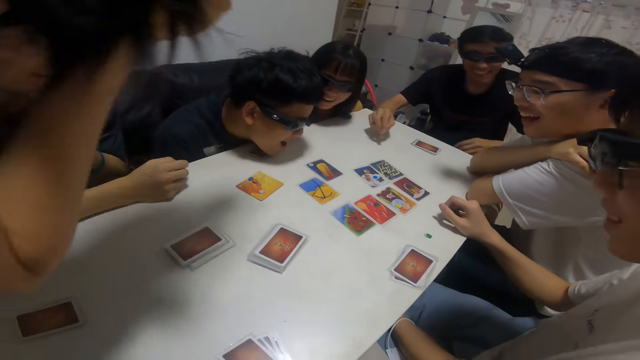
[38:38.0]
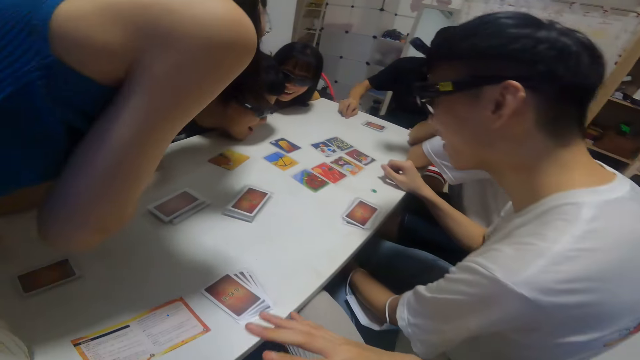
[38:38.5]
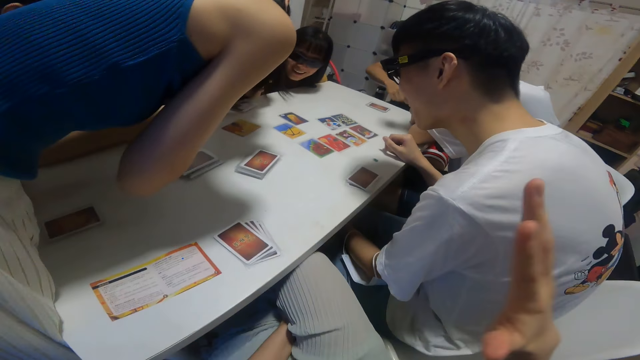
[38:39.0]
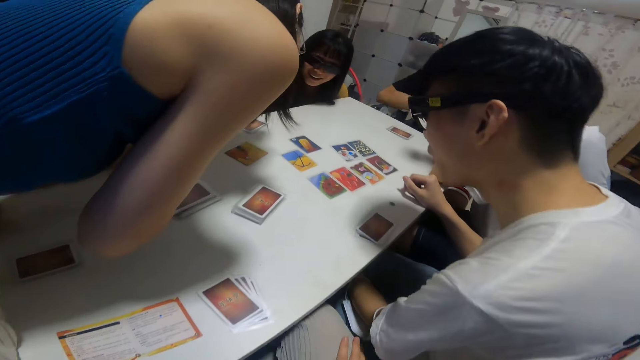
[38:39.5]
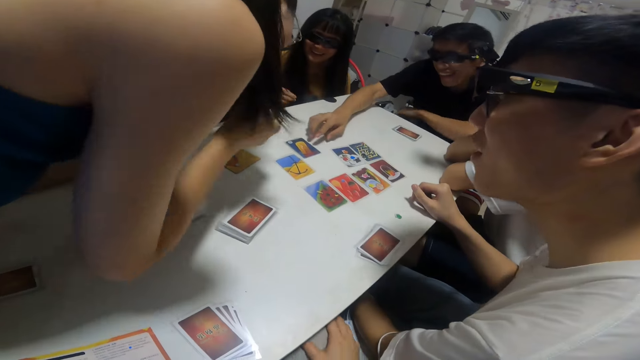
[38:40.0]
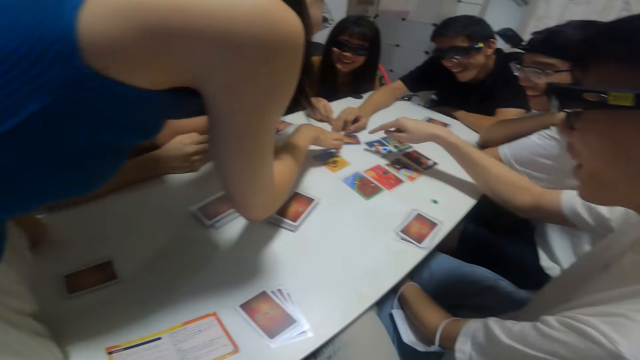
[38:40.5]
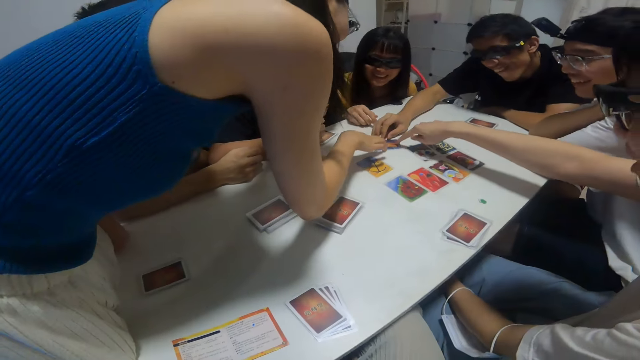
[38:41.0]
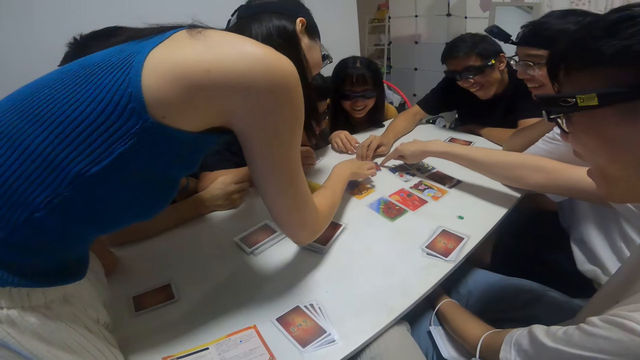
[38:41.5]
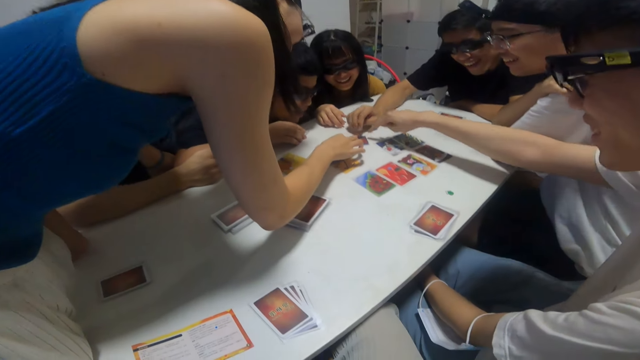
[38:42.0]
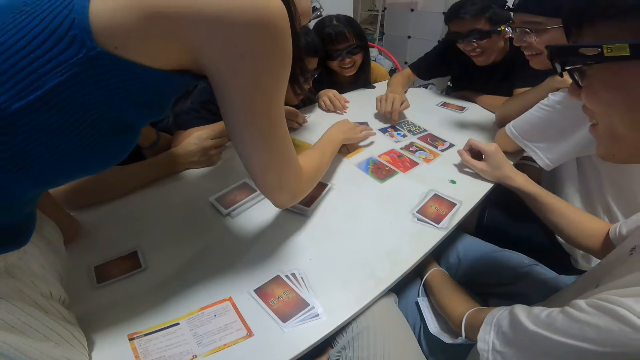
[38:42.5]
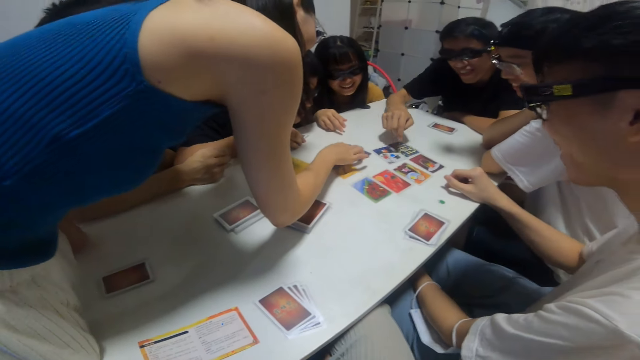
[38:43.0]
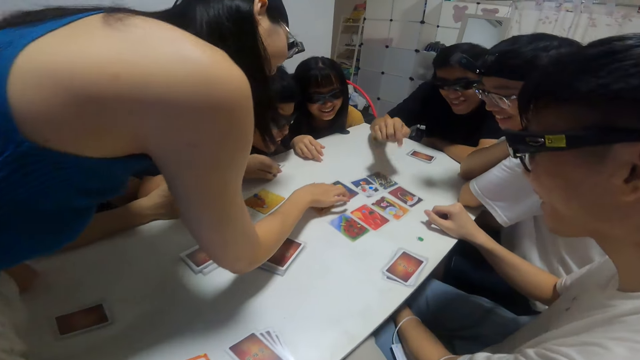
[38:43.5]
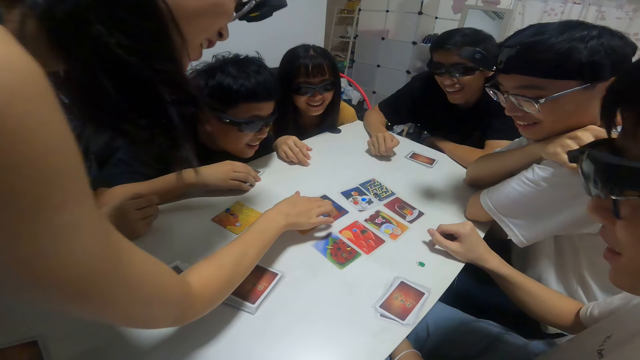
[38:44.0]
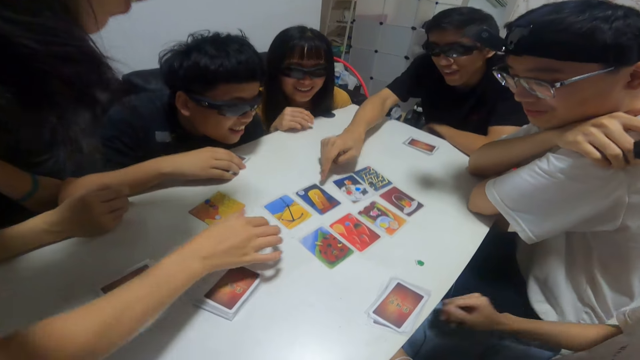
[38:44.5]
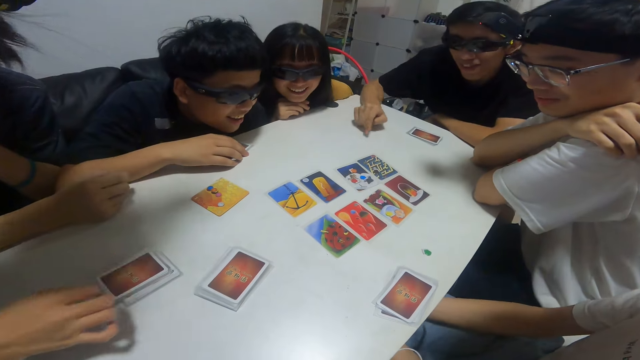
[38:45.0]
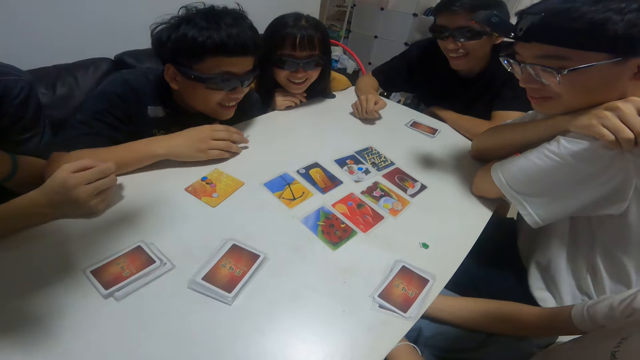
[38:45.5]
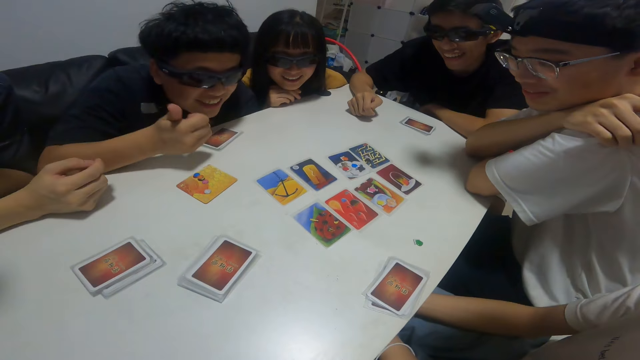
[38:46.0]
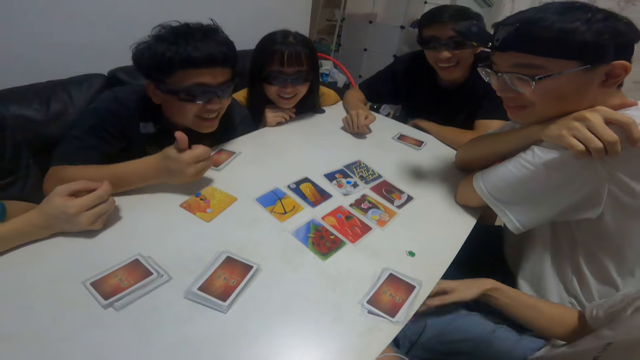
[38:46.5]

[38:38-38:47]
The camera wearer pats the thigh. A man moves the card on the table with his right hand. A woman moves the card on the table with her right hand. A girl moves the card on the table with her right hand. The camera wearer looks at the cards on the table.

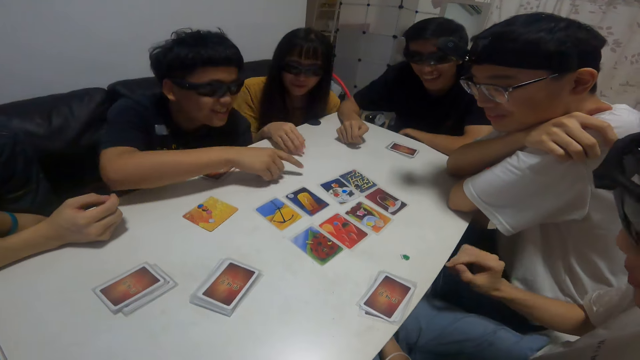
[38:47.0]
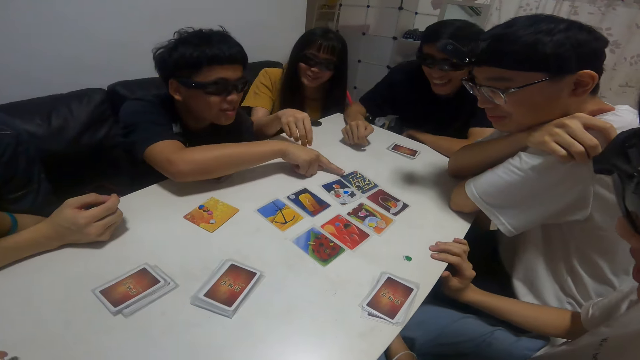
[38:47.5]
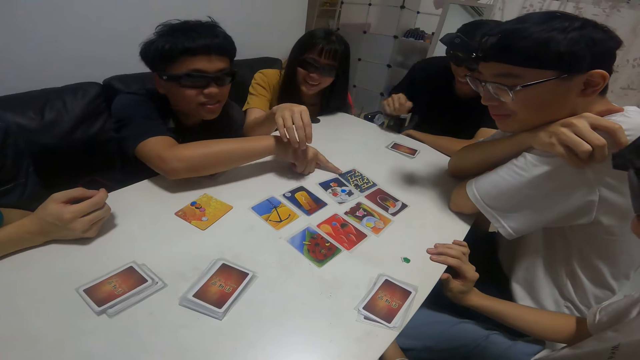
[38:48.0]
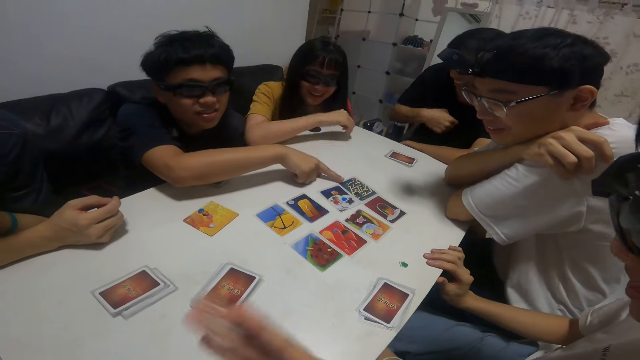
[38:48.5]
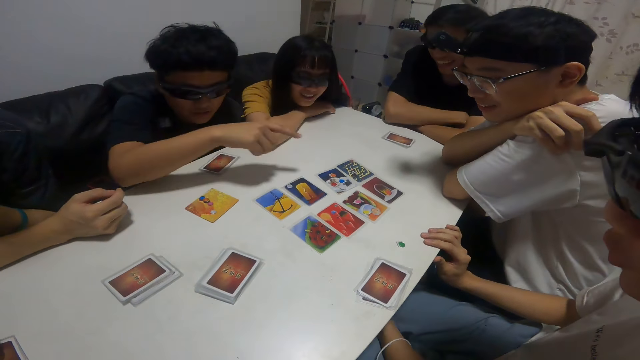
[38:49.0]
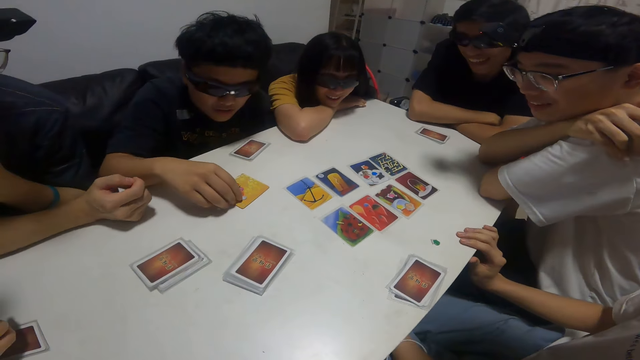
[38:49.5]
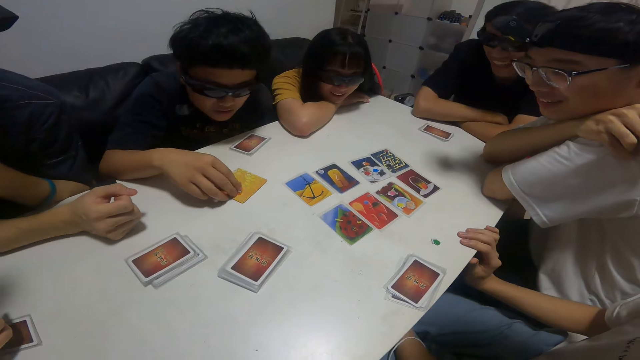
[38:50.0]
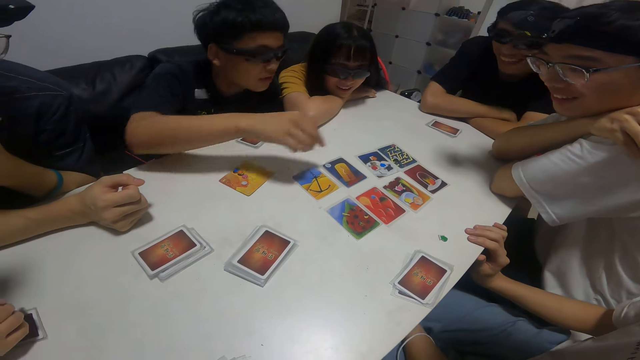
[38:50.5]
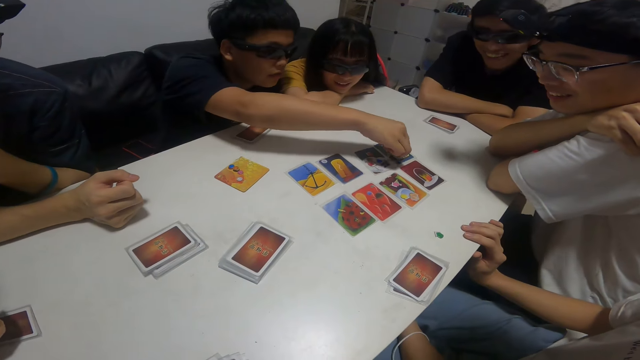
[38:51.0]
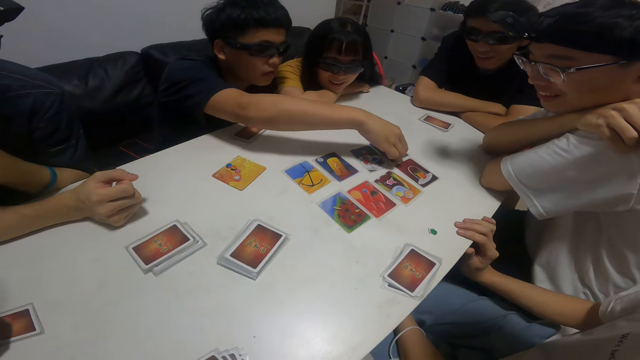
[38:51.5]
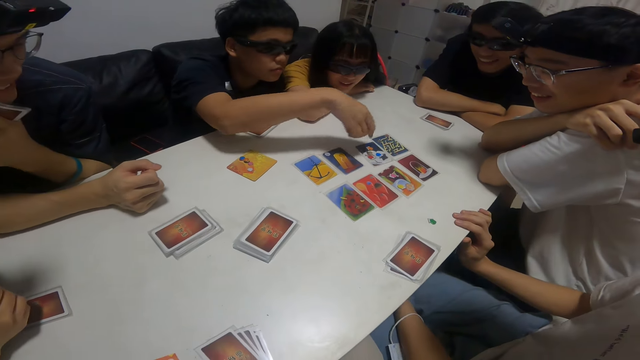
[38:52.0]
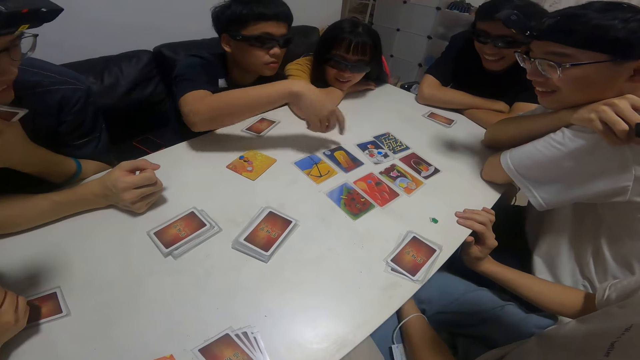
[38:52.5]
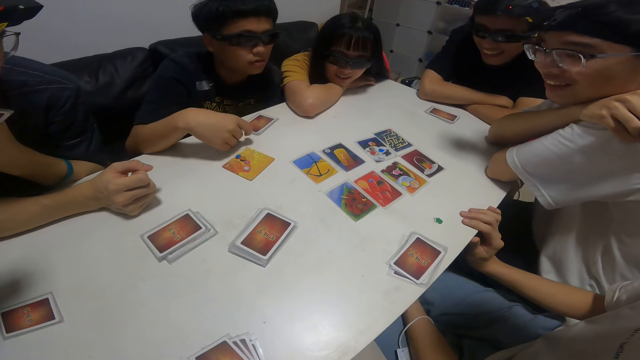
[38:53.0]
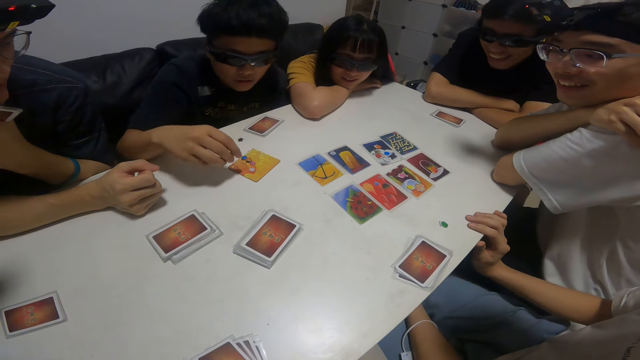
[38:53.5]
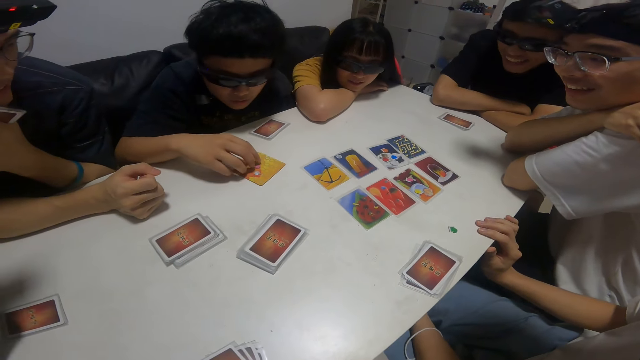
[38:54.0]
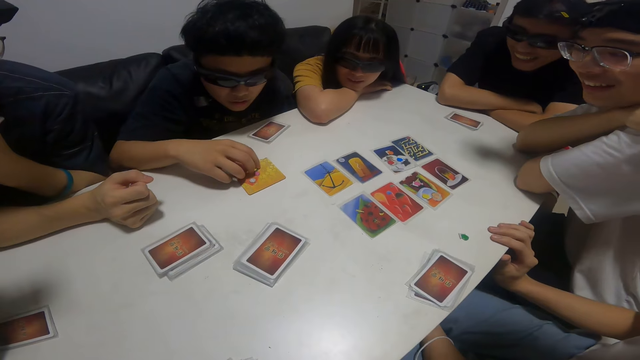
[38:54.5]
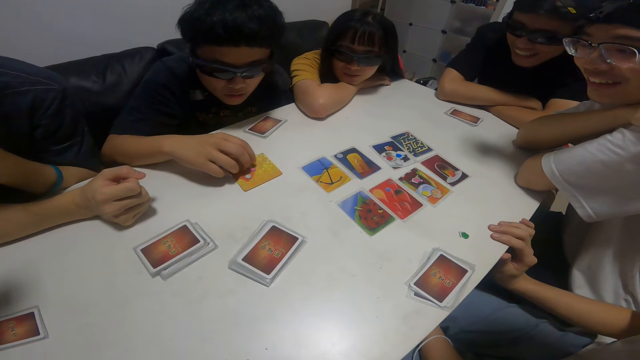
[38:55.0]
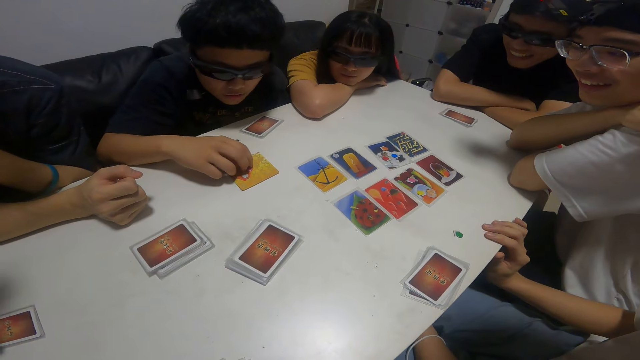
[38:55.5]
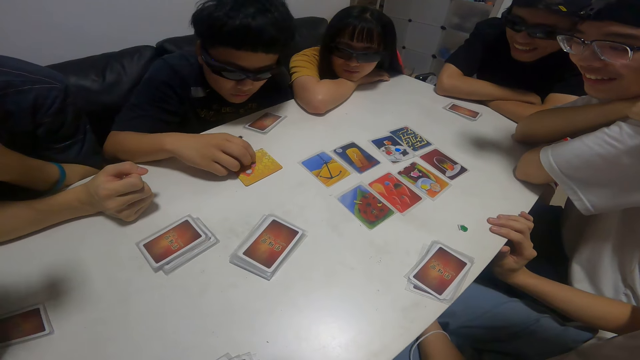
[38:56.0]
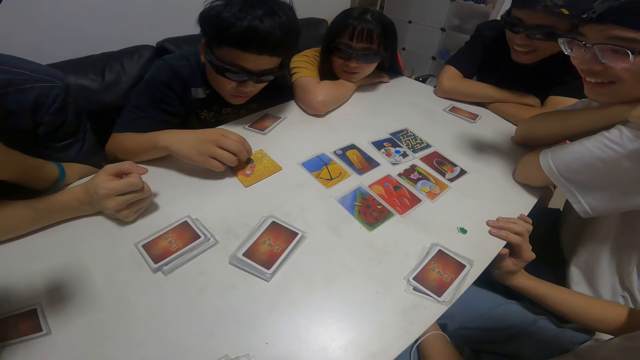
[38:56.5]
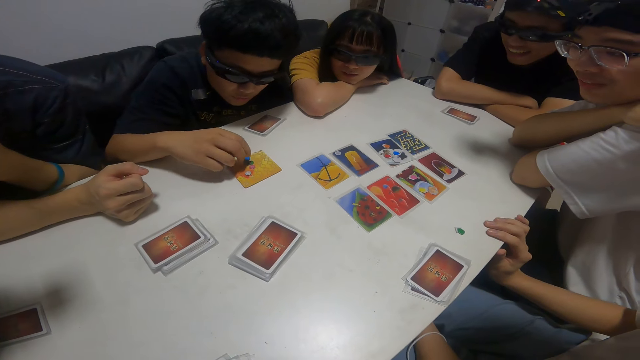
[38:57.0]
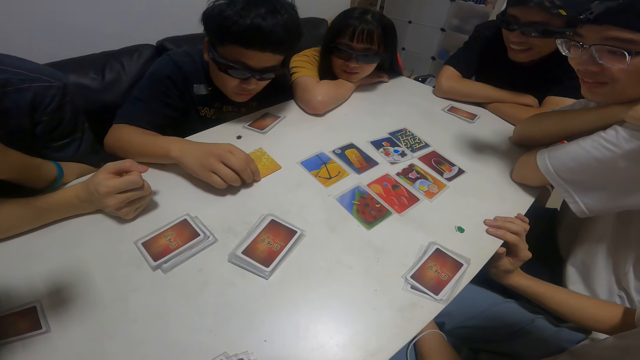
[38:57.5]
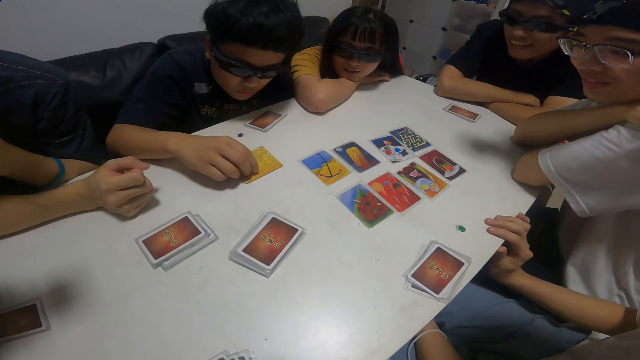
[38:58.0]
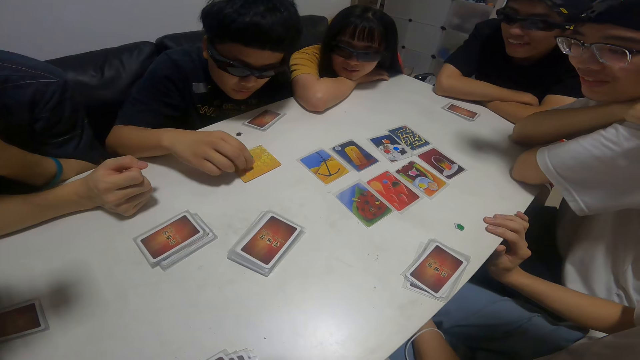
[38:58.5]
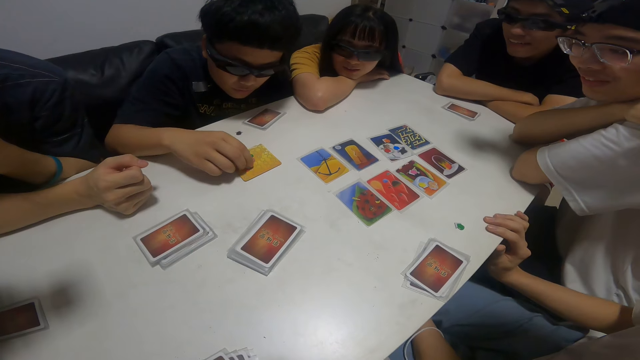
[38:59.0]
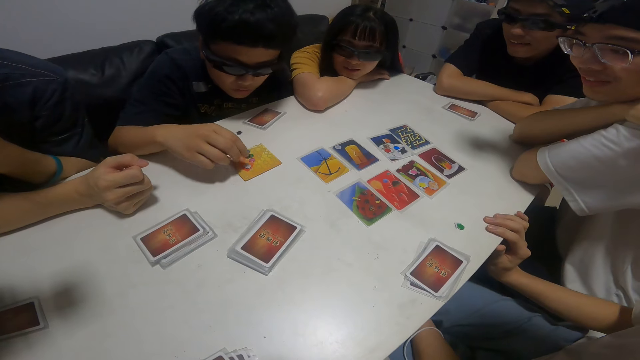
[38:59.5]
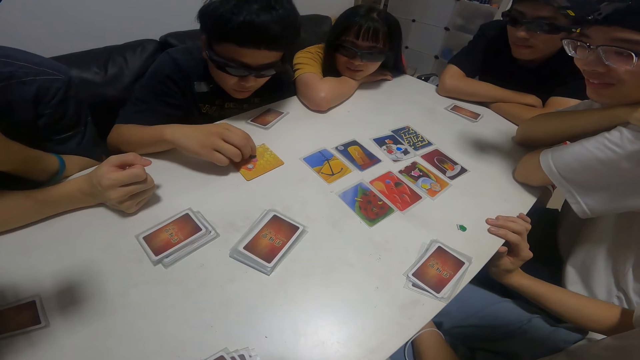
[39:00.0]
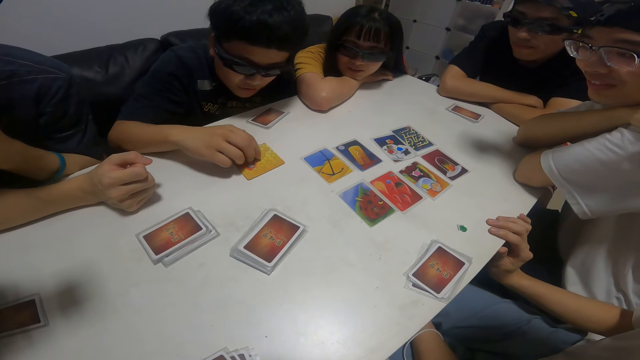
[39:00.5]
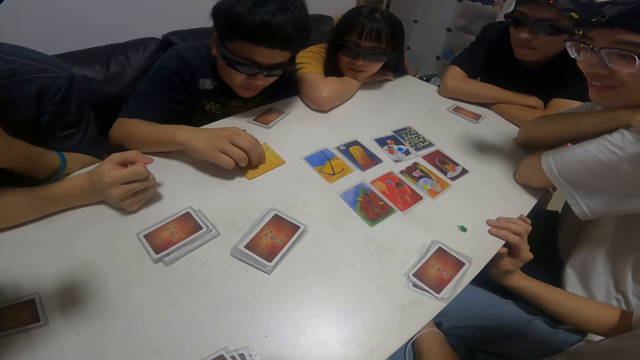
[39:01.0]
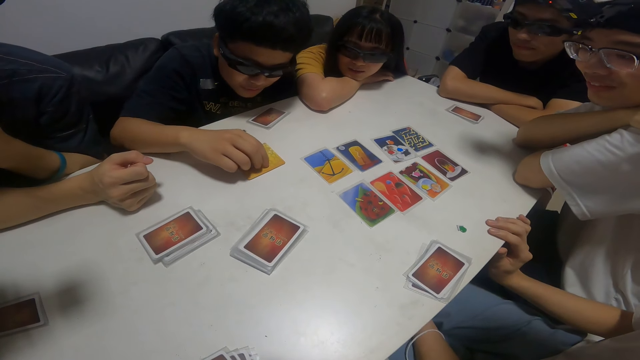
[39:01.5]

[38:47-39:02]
A man touches the letter tiles on the table with his right hand. The camera wearer speaks to the man.
